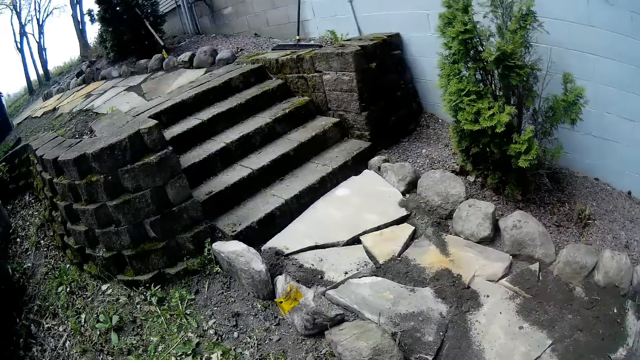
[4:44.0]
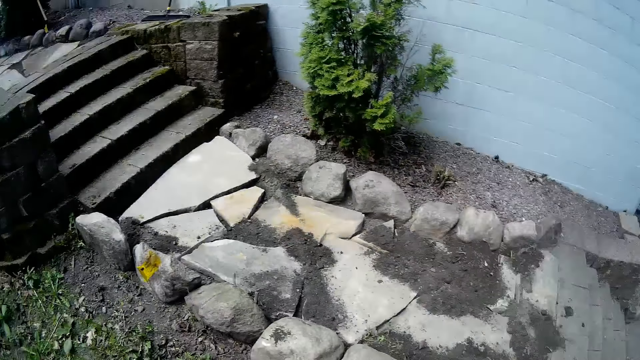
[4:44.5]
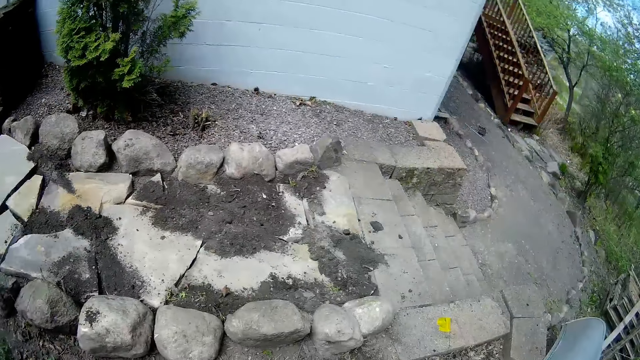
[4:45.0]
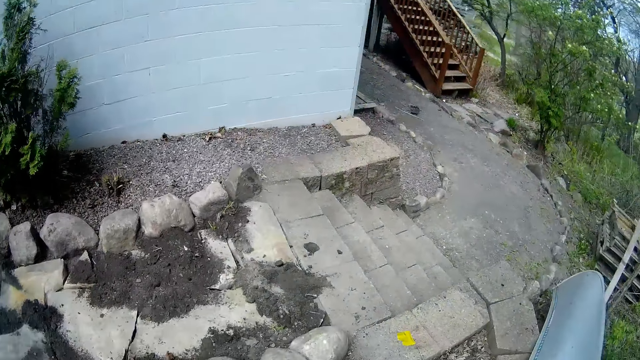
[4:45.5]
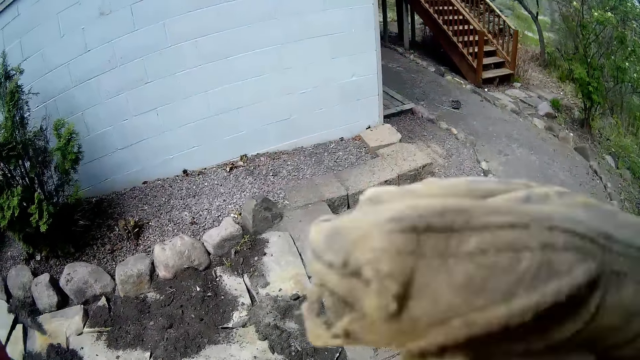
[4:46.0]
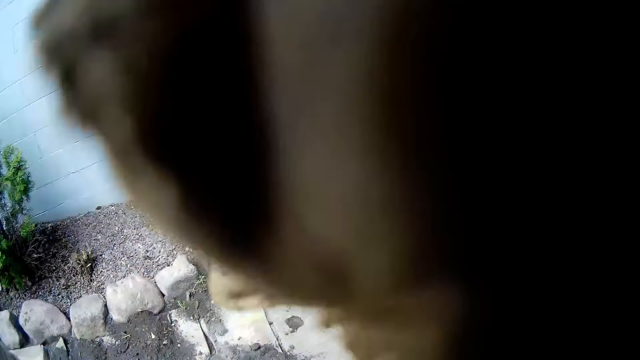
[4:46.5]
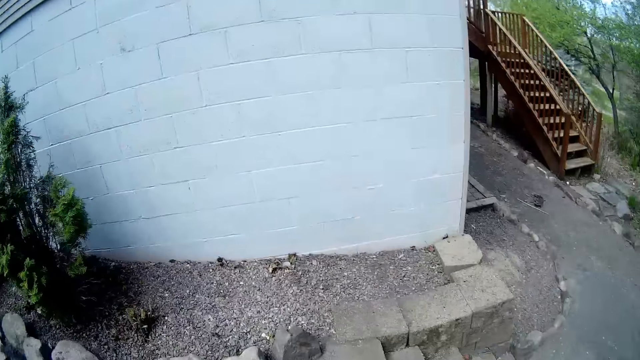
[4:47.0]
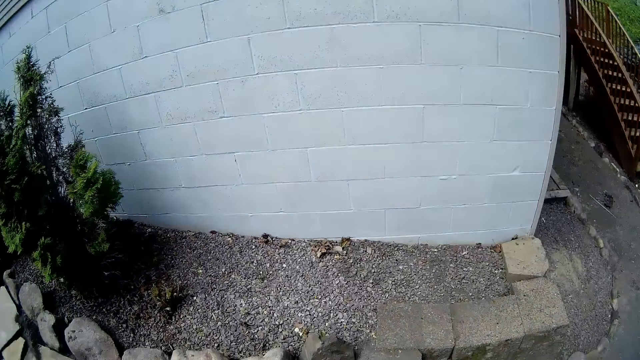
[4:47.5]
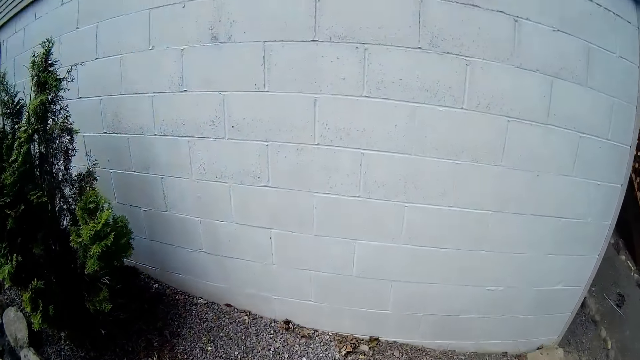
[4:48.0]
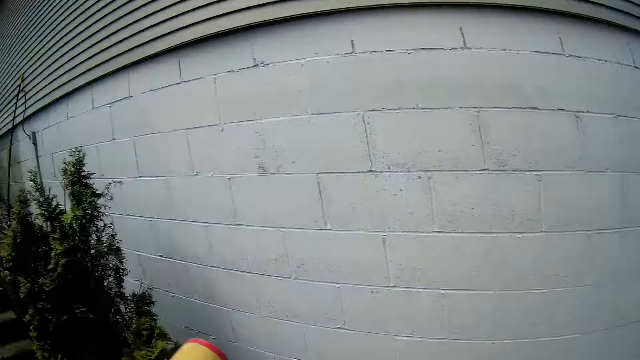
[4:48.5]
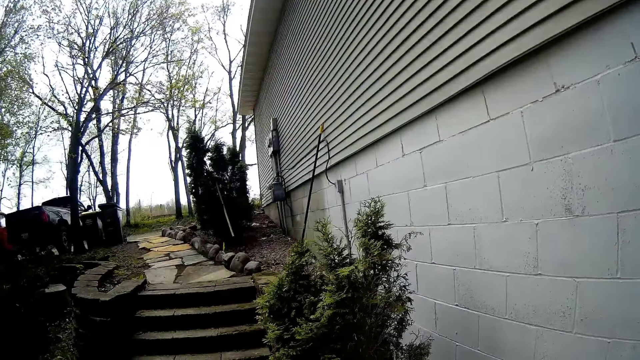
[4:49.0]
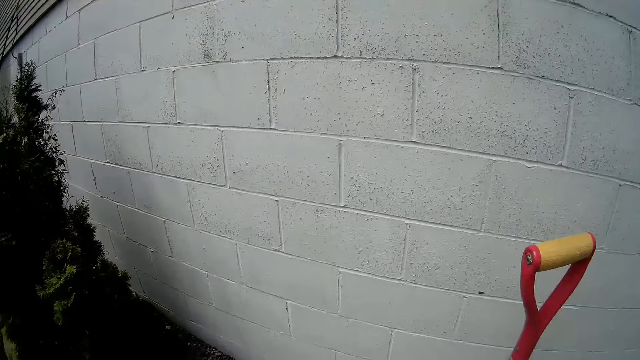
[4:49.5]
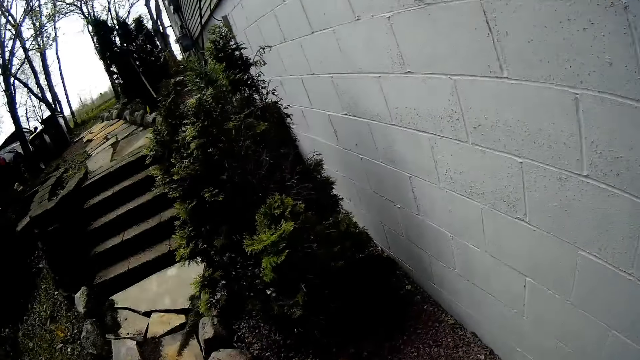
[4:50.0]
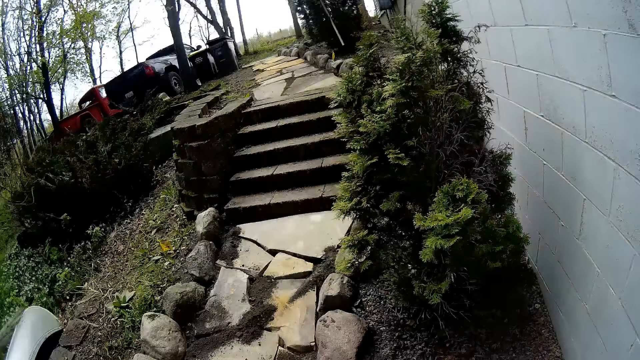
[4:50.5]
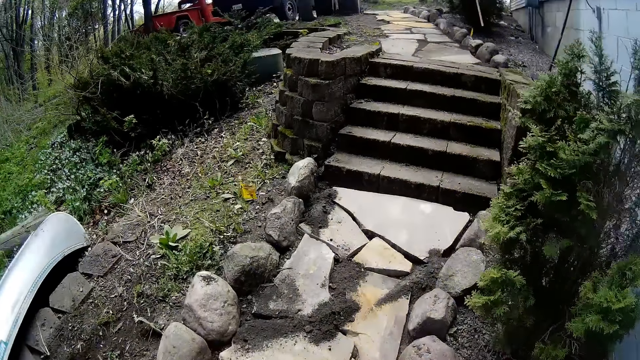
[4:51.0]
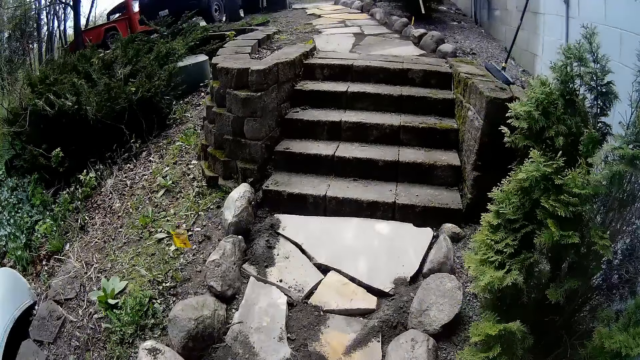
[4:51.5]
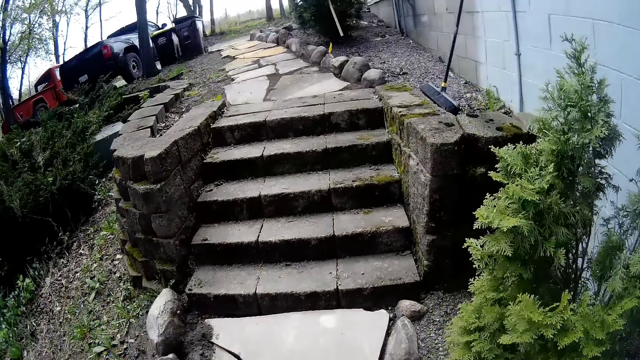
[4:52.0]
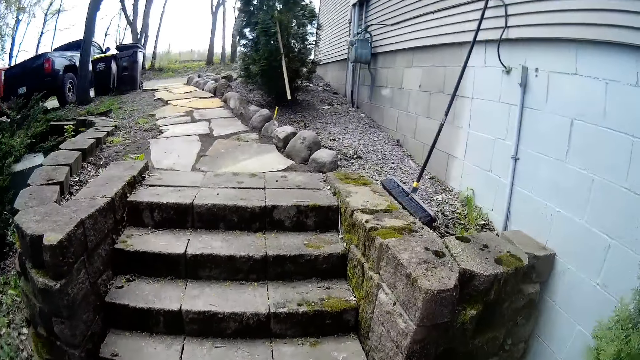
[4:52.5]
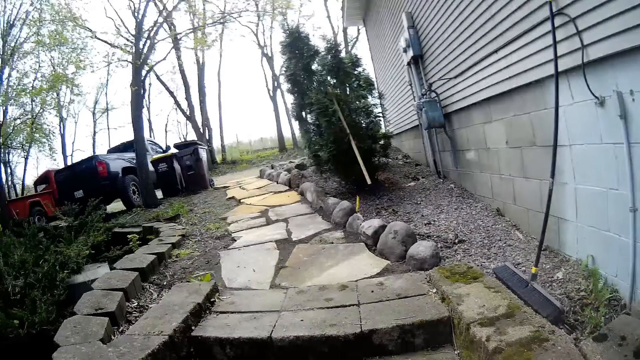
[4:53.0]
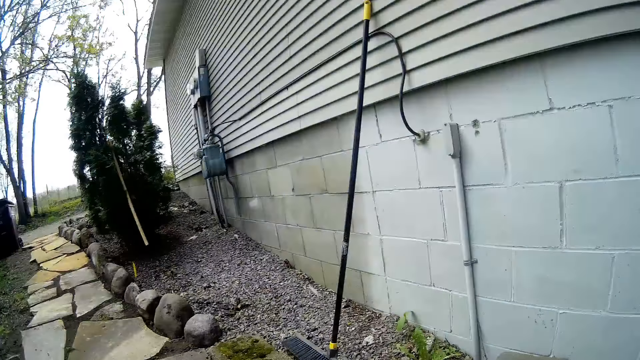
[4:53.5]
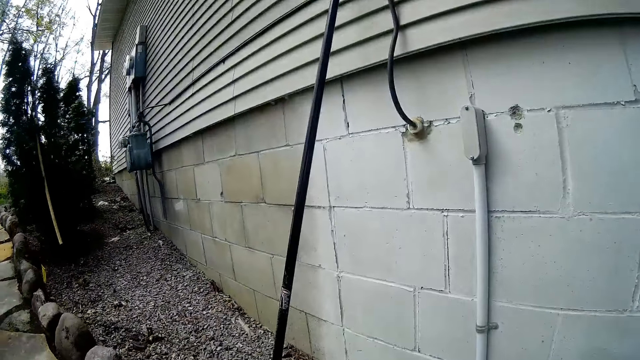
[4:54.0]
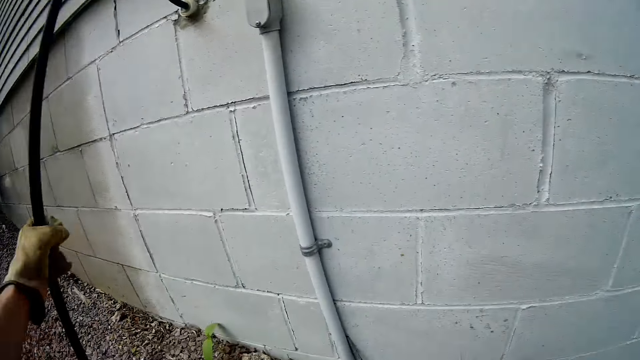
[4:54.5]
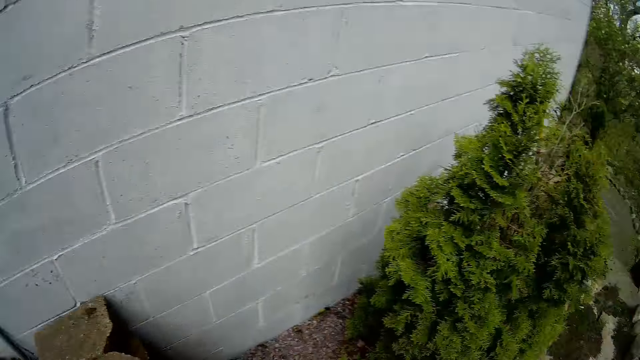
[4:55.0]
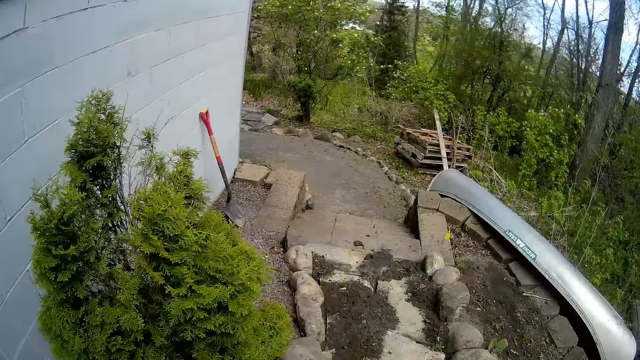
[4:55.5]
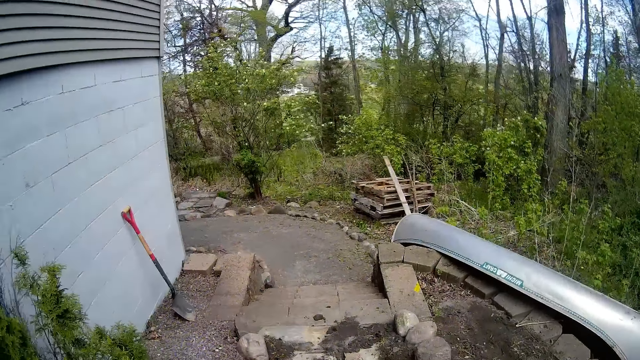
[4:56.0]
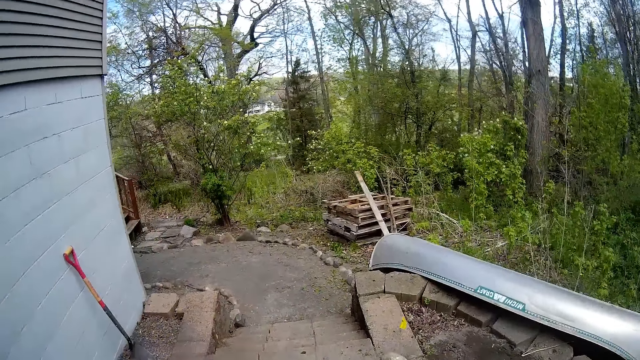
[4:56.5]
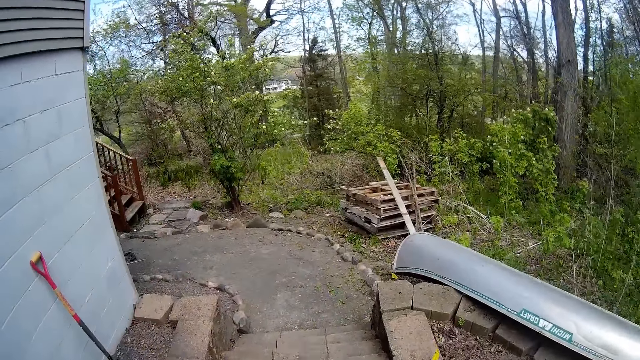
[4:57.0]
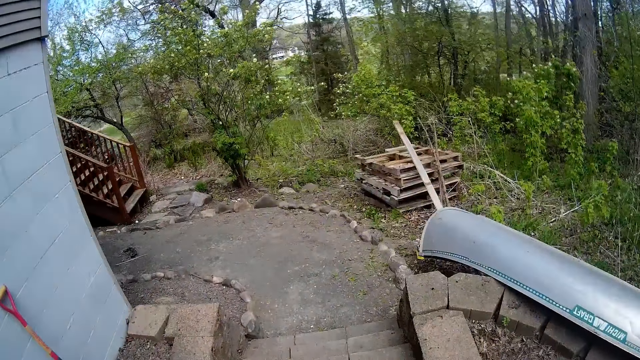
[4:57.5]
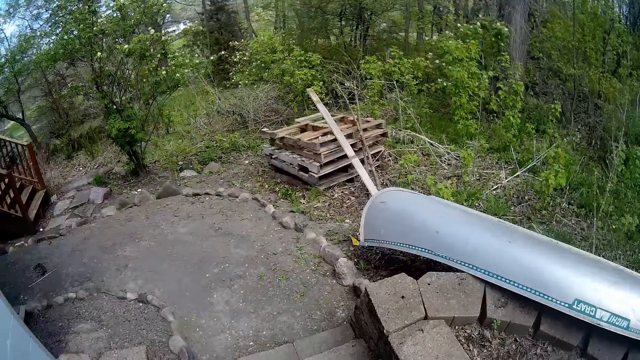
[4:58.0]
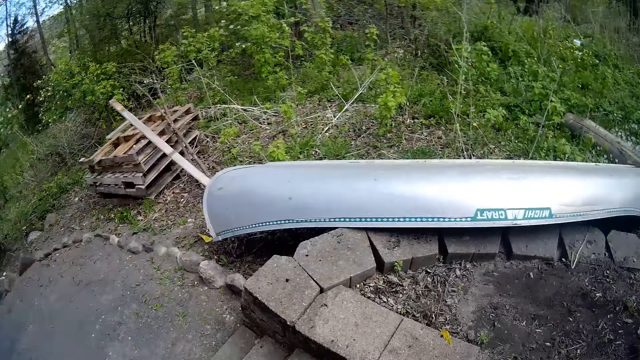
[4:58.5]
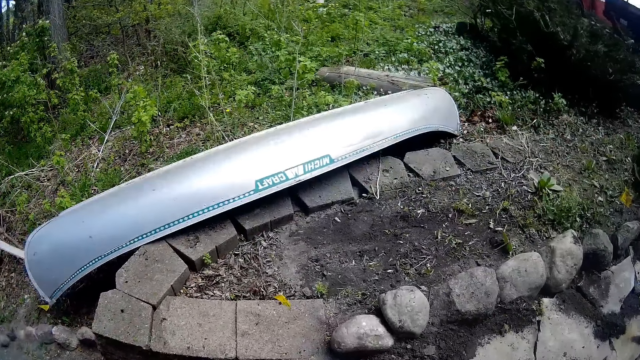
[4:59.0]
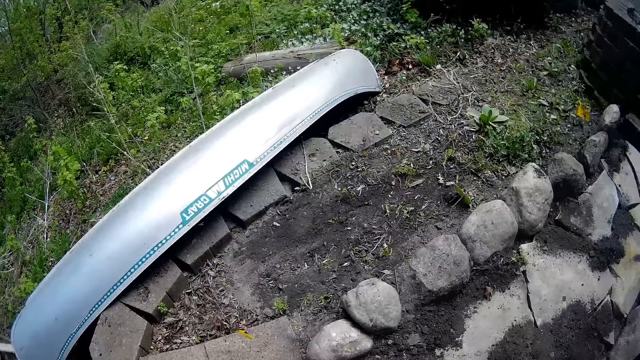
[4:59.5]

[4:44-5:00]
The camera wearer does something. He drops the shovel by the wall in the backyard with his right hand. He walks around. He picks up a sweeping brush with his left hand on the wall in the backyard. He walks around.

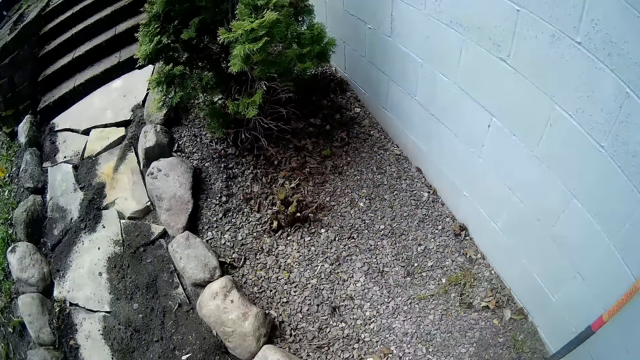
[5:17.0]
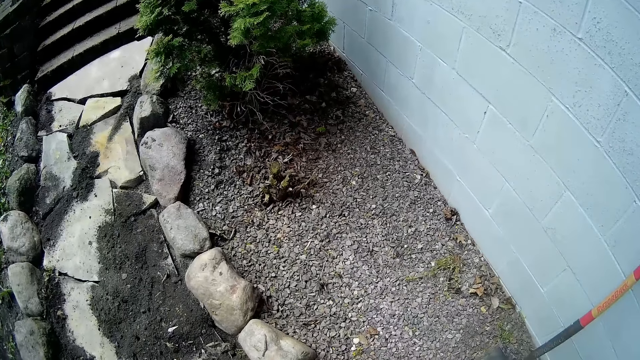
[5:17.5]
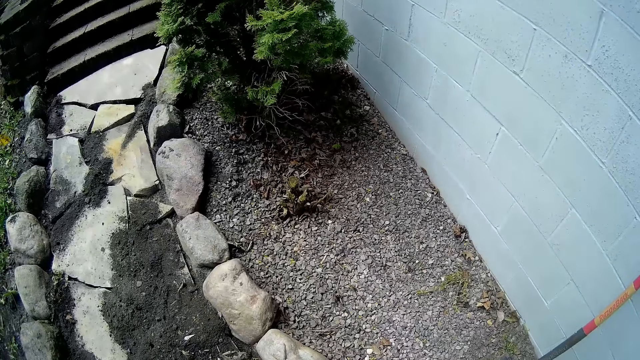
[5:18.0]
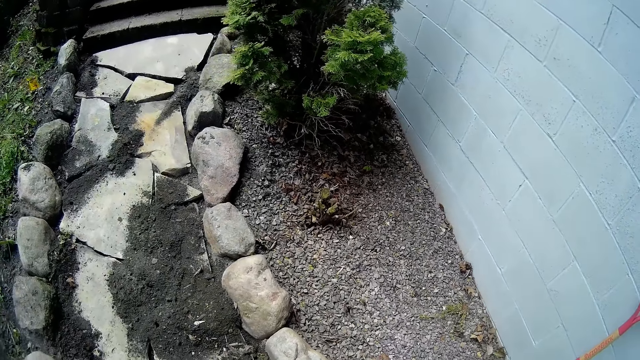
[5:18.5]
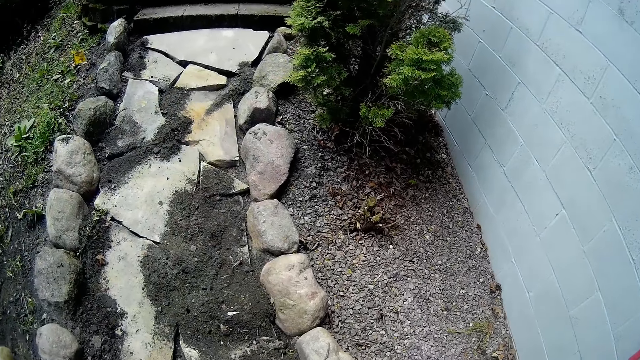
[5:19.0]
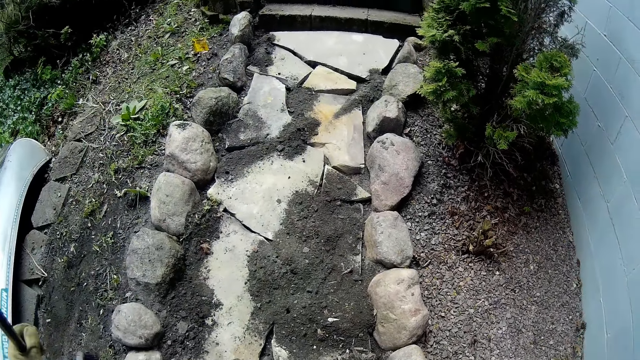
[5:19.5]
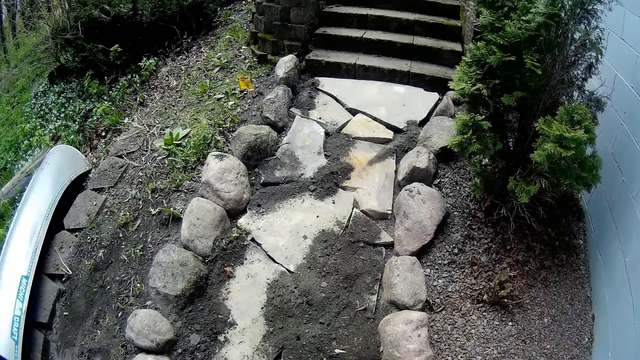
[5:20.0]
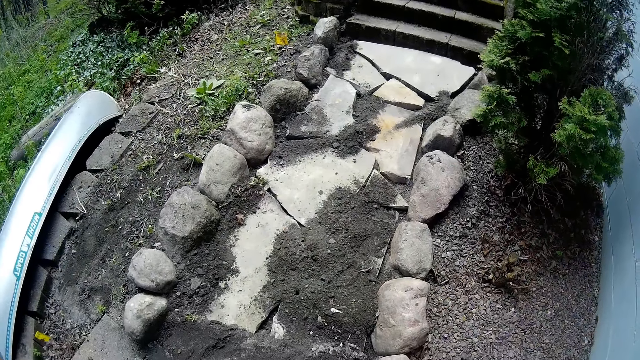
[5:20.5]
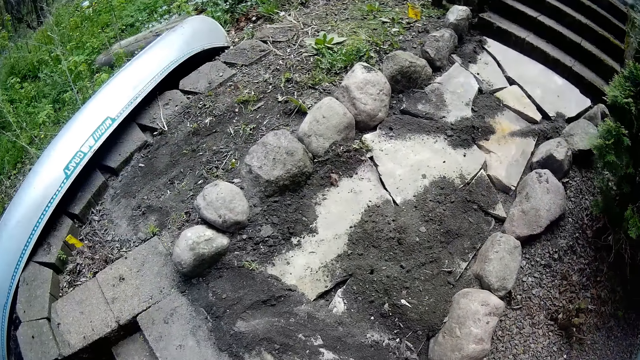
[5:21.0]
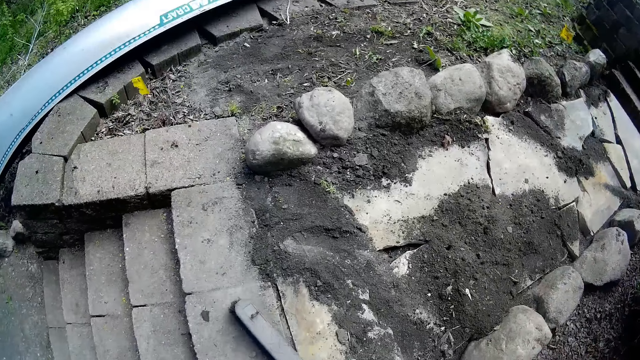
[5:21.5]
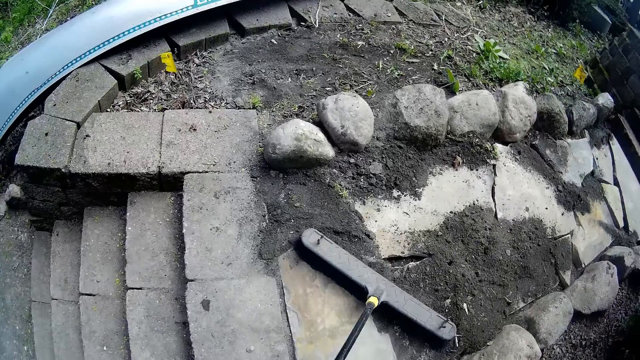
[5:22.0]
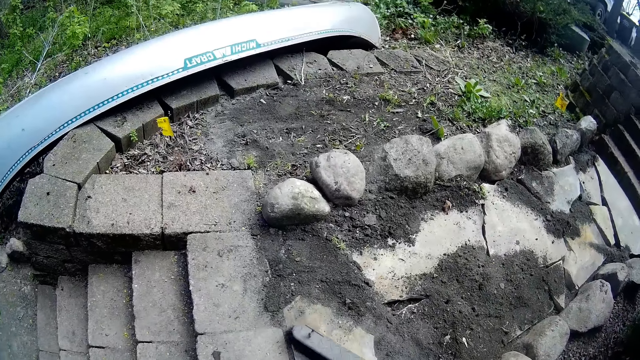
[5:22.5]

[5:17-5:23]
The camera wearer throws weed away. He sweeps the sand into the holes on the pathway with the sweeping brush with both hands.
